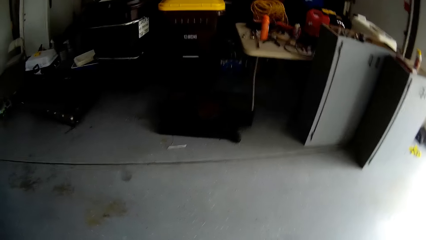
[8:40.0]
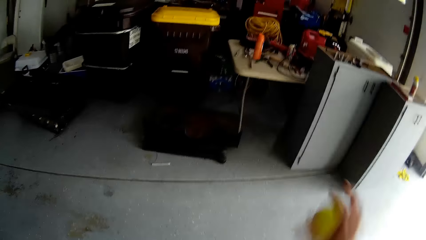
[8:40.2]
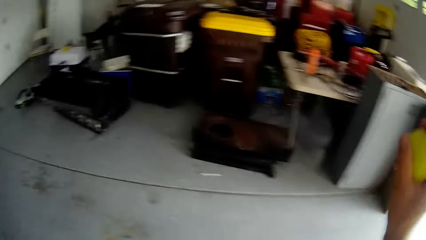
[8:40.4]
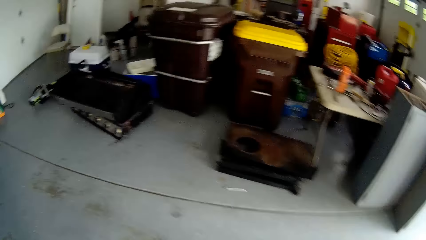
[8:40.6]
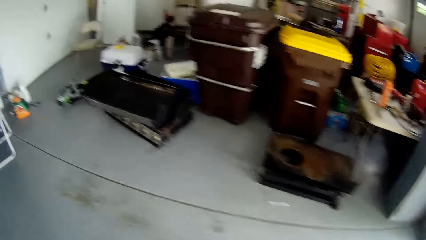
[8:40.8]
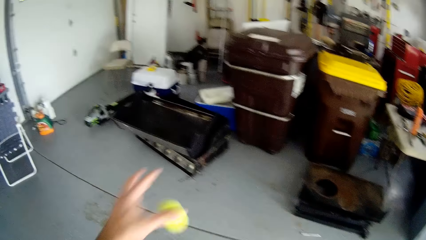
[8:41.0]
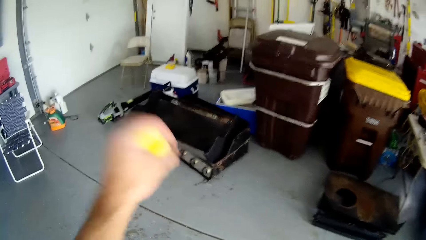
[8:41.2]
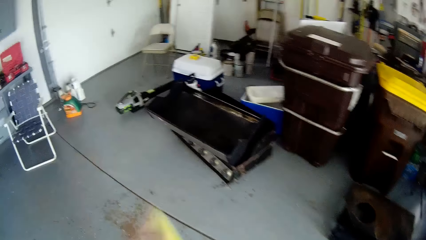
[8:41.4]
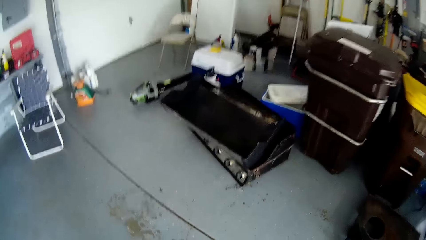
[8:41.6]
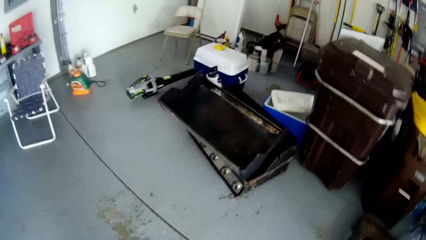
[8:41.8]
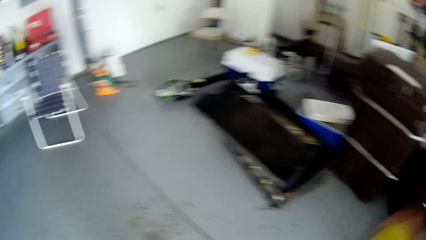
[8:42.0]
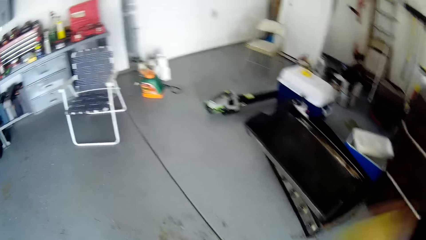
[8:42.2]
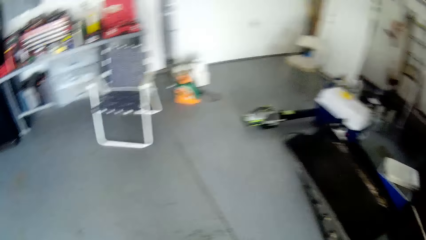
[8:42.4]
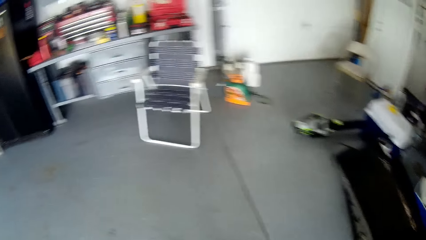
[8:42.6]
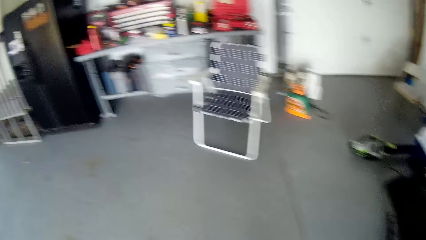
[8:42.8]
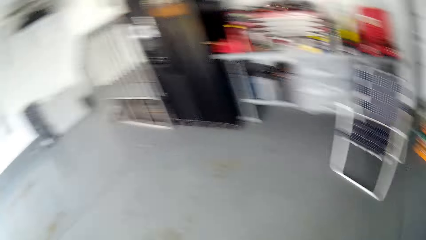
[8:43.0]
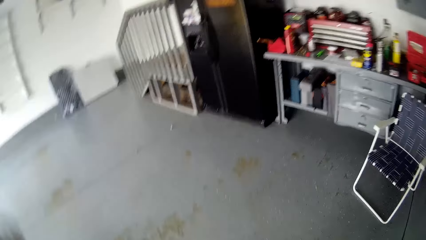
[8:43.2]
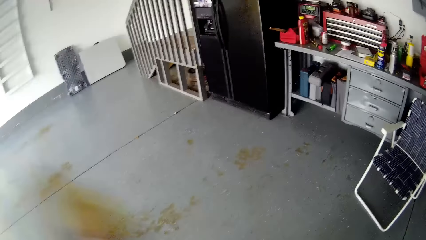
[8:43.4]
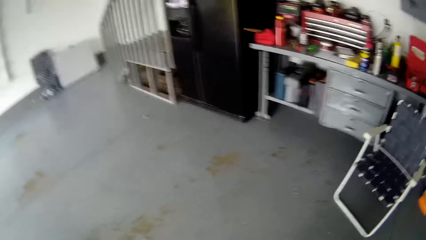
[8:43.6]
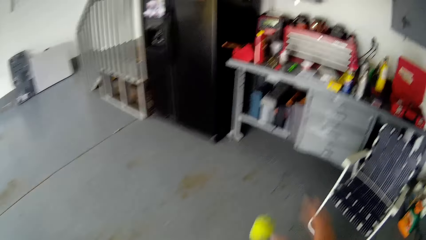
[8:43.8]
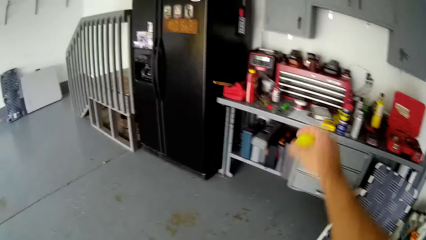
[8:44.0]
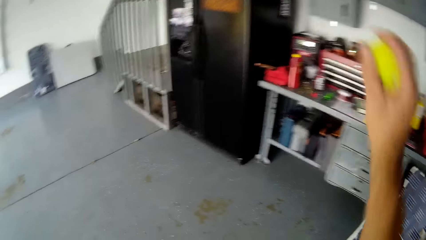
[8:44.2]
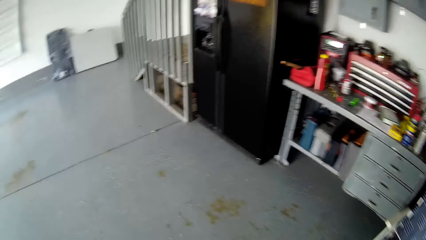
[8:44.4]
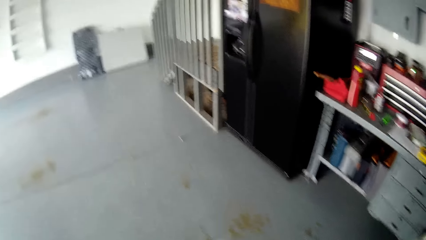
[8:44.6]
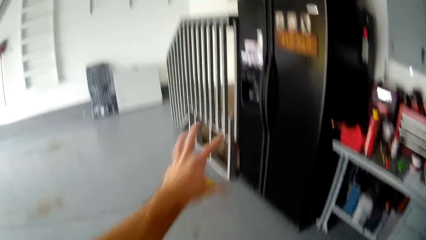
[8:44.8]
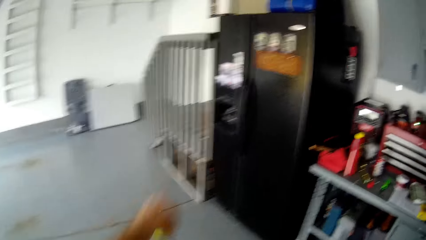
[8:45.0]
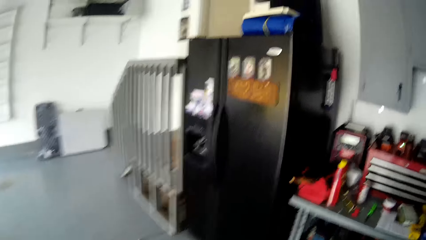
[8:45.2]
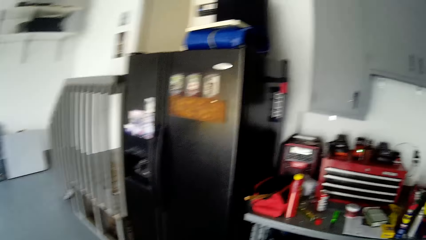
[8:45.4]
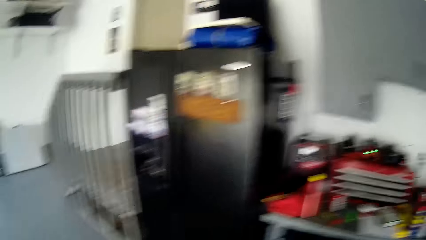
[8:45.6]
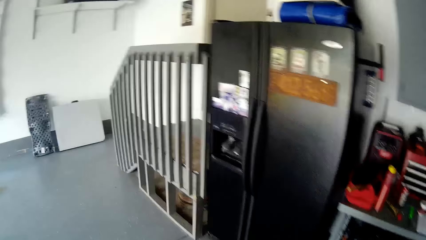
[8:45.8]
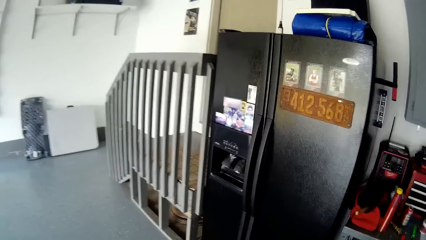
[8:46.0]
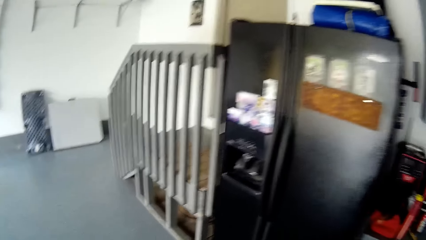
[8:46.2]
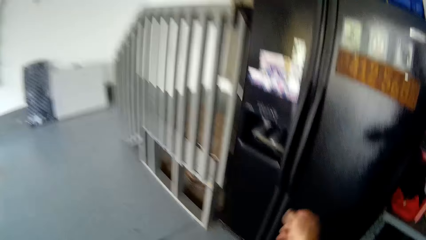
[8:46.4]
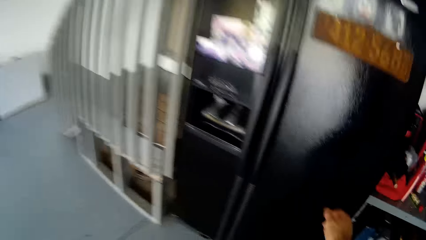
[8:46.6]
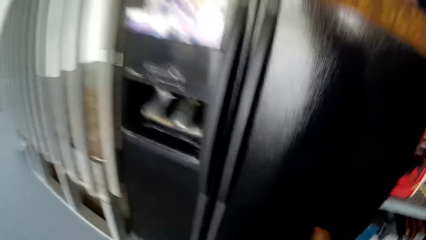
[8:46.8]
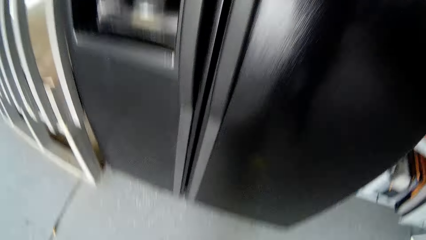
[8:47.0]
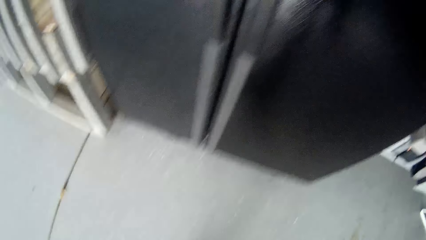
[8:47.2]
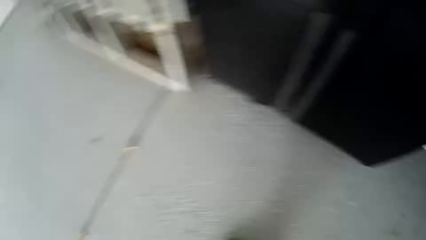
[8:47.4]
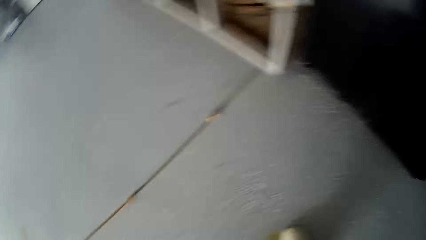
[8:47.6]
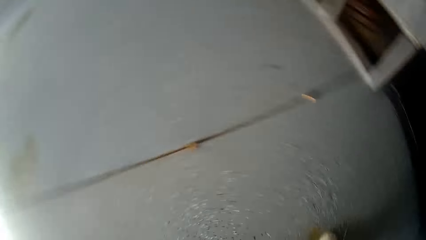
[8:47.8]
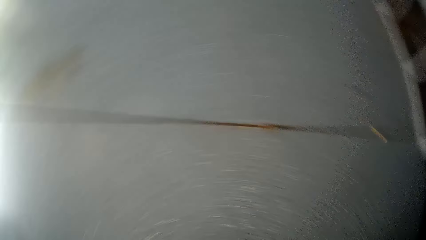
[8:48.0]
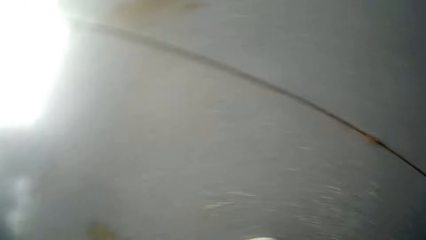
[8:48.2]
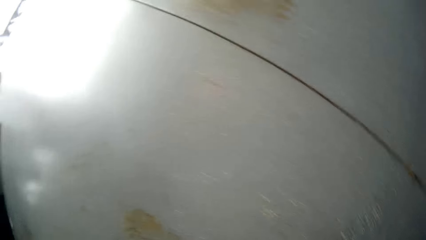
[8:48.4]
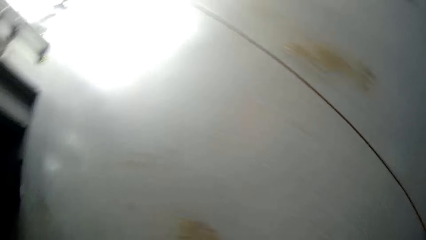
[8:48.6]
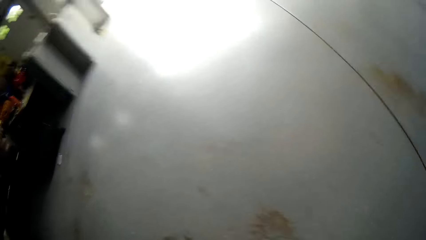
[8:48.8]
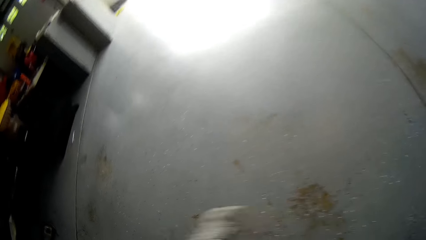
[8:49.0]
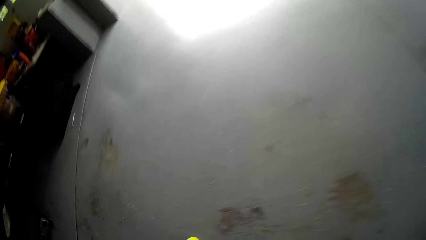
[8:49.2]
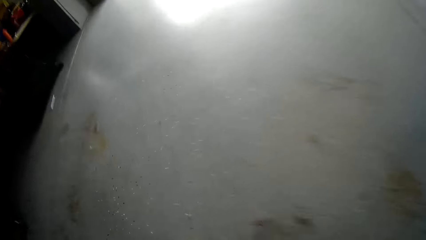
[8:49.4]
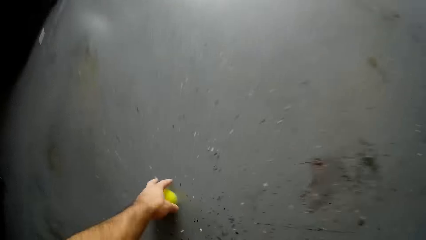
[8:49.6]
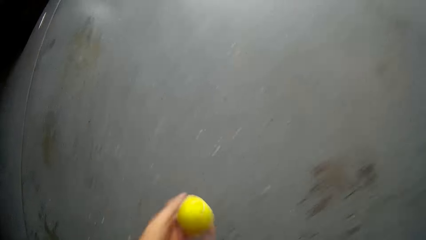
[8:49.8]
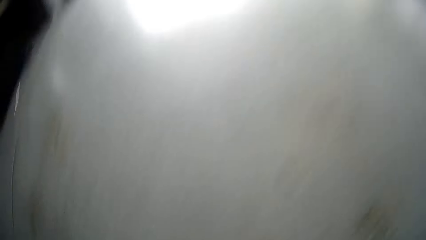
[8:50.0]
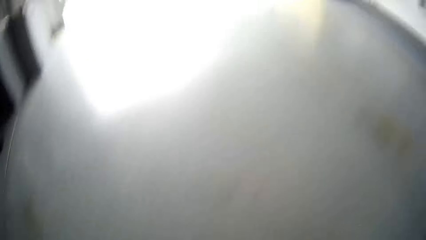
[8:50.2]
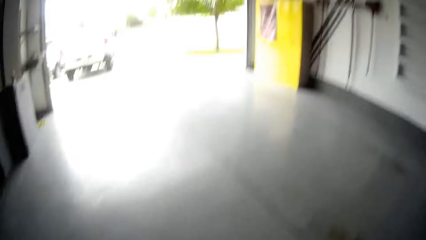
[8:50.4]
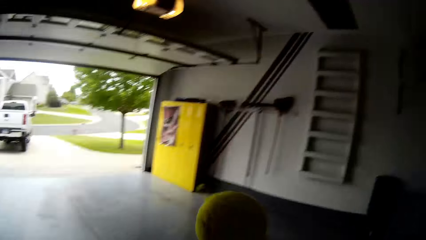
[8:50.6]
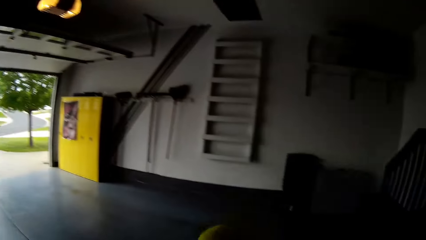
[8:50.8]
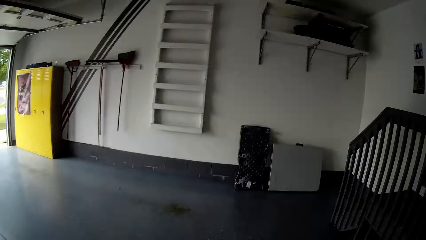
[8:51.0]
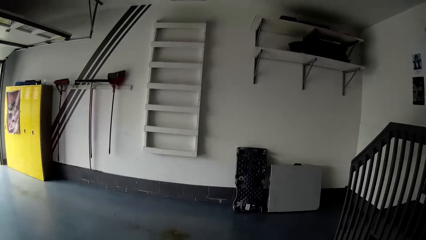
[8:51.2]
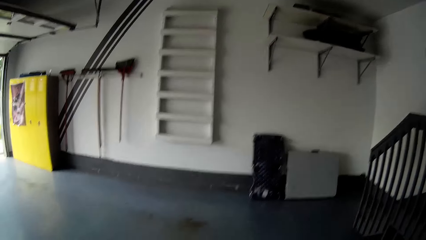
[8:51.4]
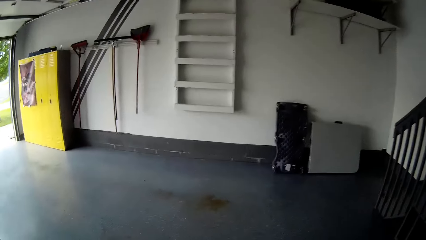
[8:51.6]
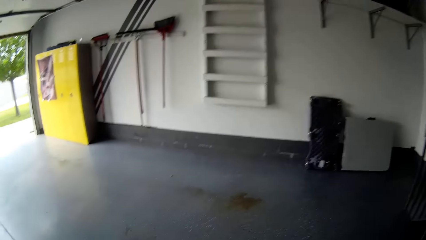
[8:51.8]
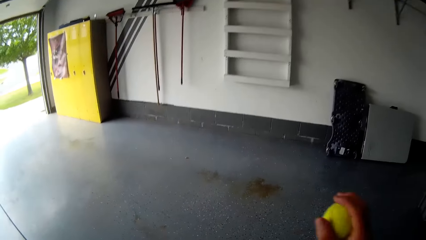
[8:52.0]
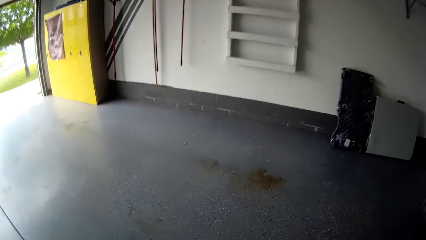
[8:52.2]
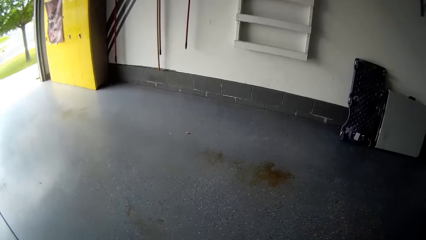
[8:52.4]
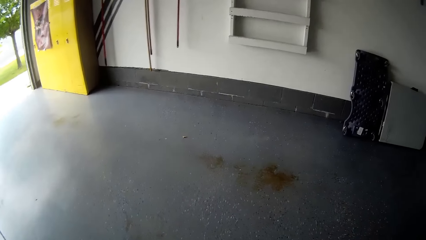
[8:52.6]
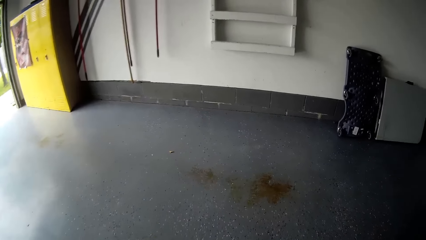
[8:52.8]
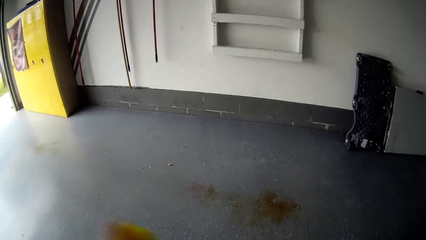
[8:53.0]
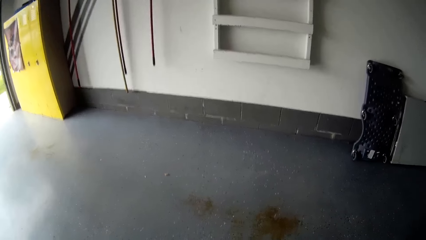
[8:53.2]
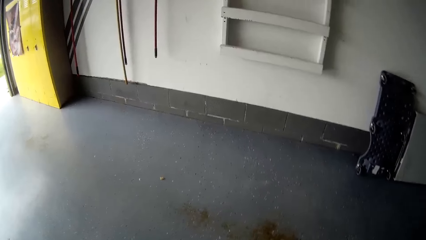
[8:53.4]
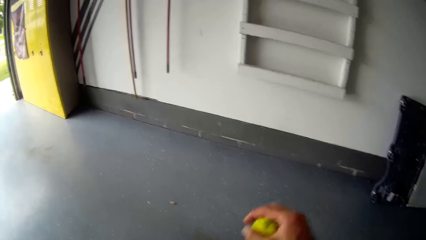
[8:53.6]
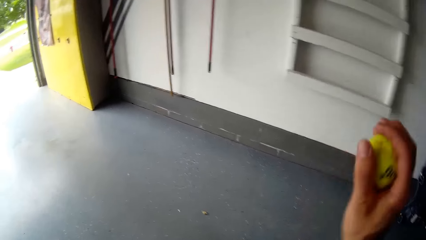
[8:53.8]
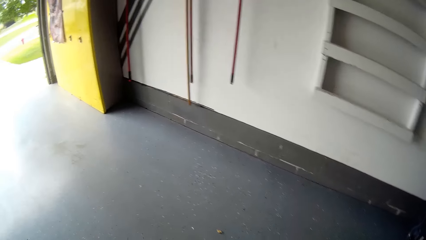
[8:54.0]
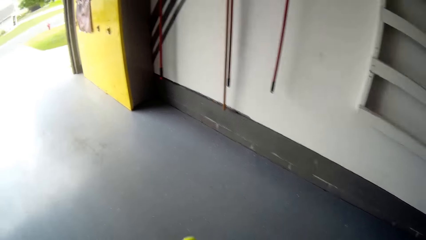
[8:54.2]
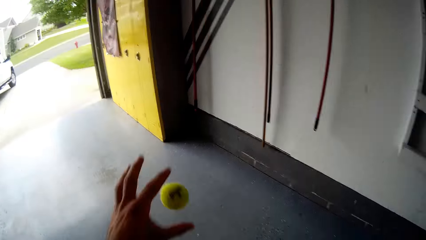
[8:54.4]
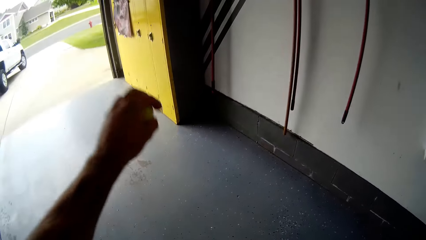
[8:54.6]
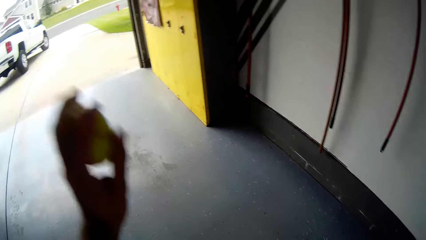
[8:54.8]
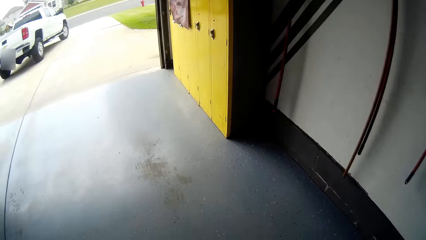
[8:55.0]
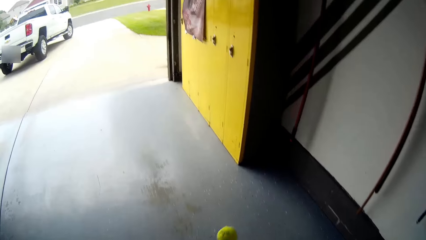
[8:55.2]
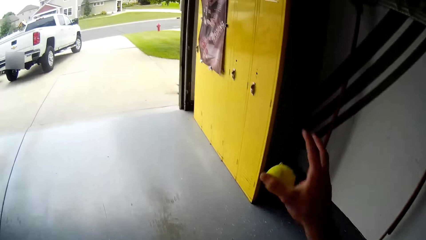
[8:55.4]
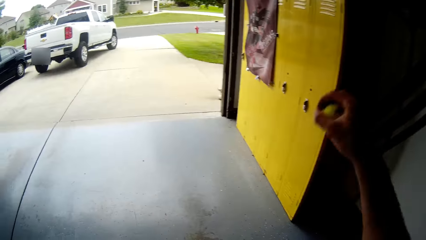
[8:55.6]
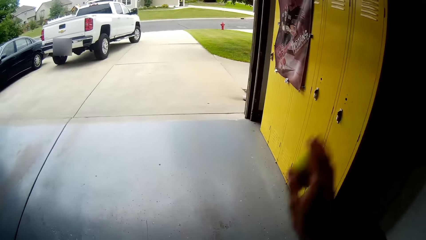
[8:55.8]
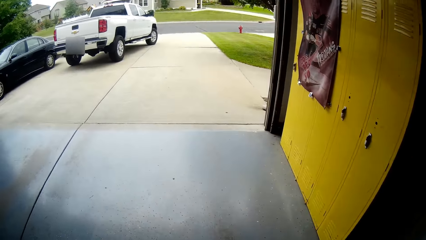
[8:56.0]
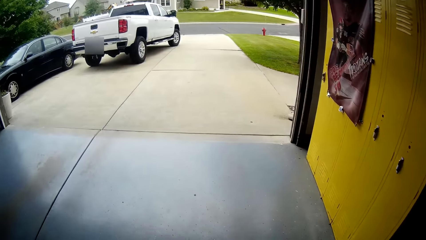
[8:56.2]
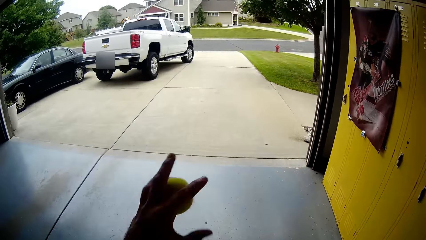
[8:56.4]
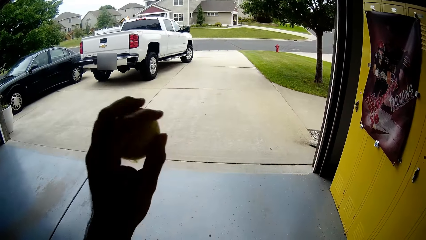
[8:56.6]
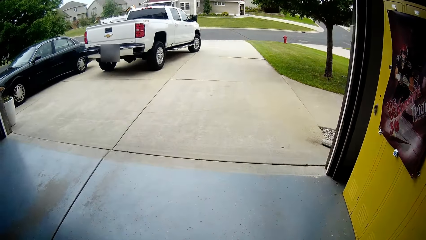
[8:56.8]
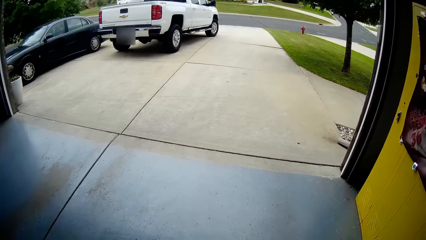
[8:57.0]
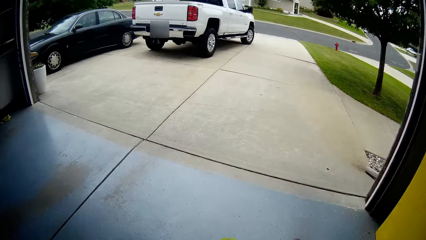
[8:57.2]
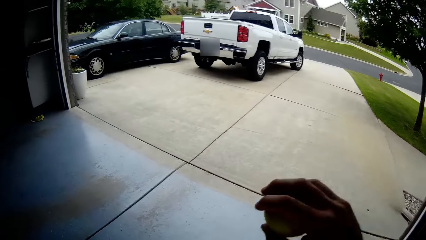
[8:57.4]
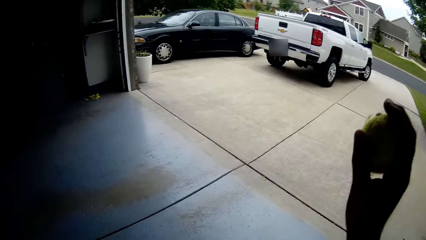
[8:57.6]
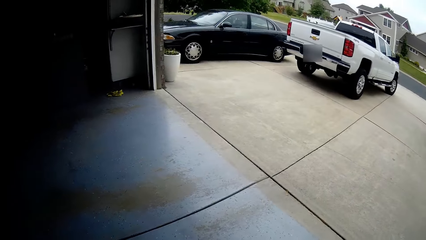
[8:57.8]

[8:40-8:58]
The camera wearer walks around playing with the tennis ball. They pick up the tennis ball from the floor with the left hand. They pass the tennis ball to the right hand. They bounce the tennis ball on the floor. They walk around playing with the tennis ball.
